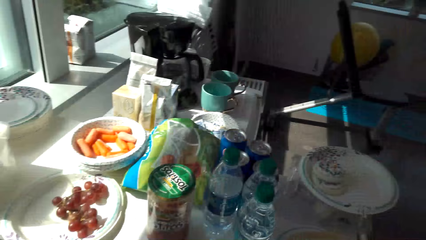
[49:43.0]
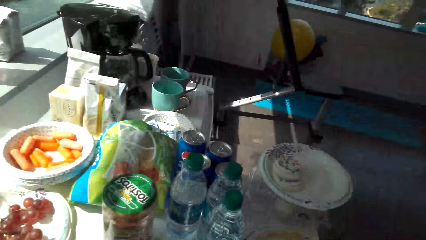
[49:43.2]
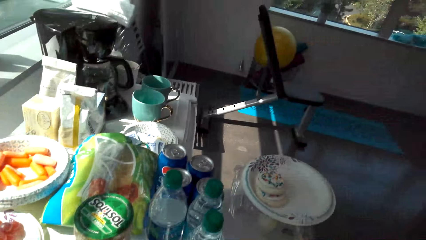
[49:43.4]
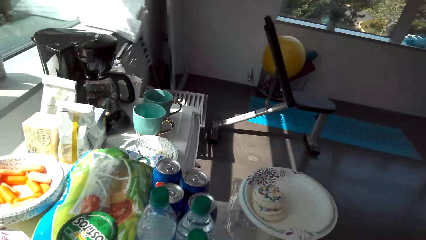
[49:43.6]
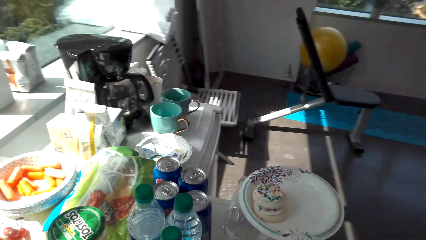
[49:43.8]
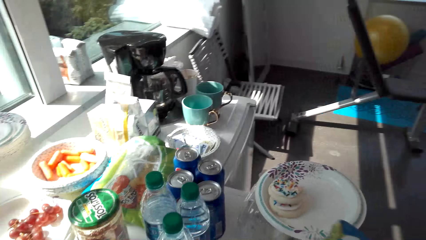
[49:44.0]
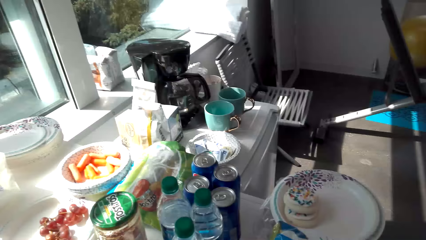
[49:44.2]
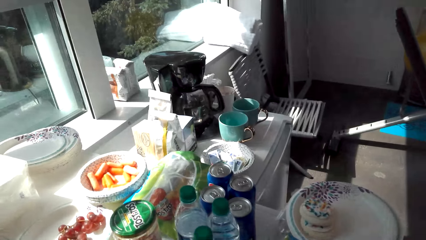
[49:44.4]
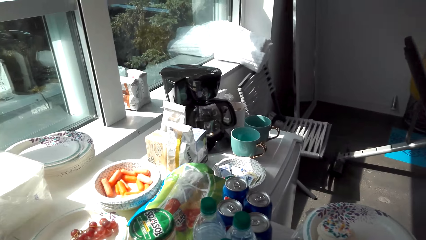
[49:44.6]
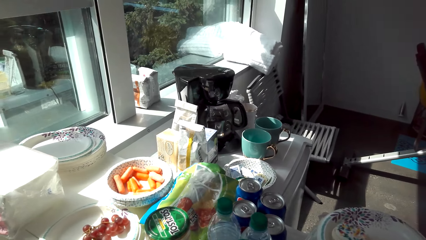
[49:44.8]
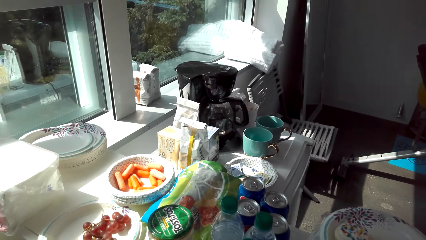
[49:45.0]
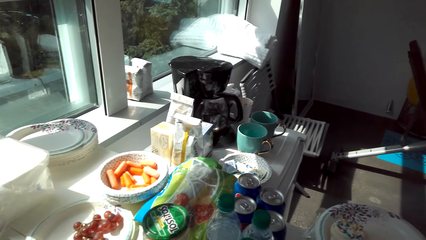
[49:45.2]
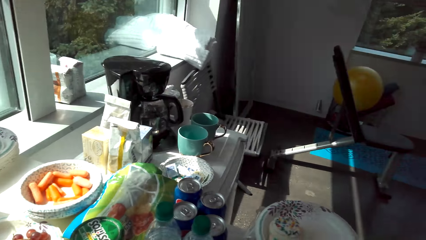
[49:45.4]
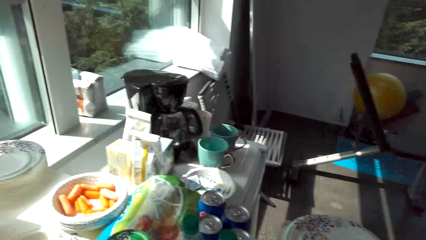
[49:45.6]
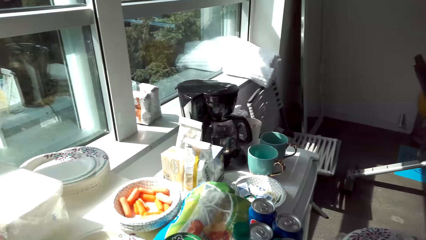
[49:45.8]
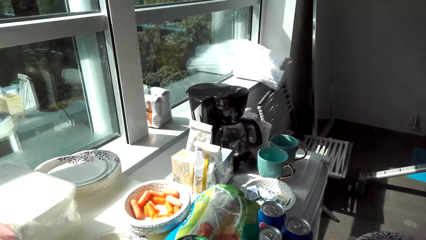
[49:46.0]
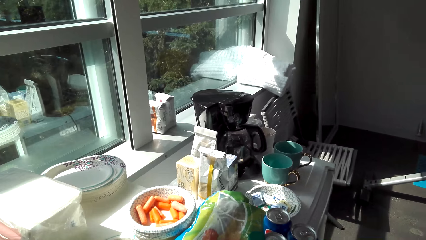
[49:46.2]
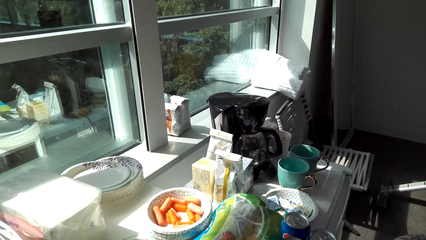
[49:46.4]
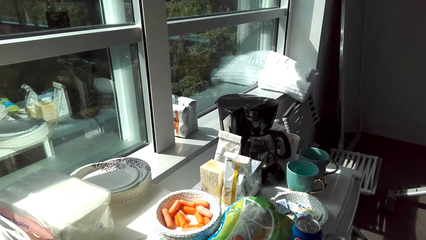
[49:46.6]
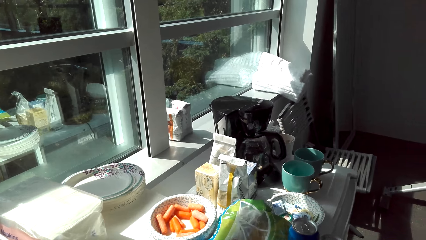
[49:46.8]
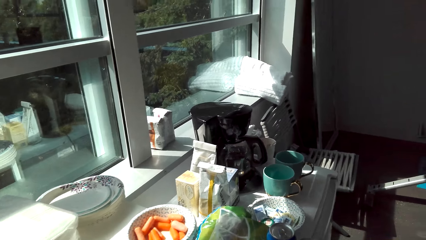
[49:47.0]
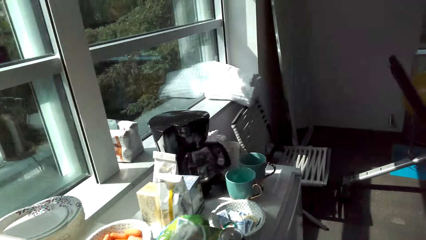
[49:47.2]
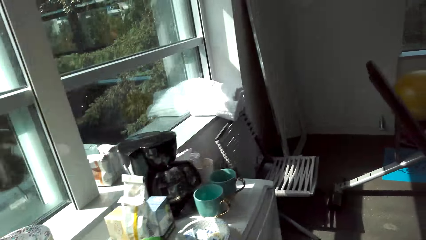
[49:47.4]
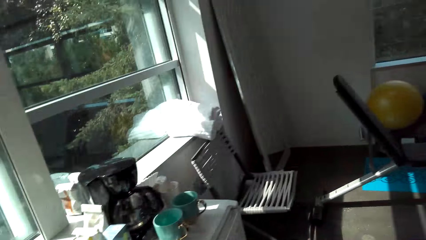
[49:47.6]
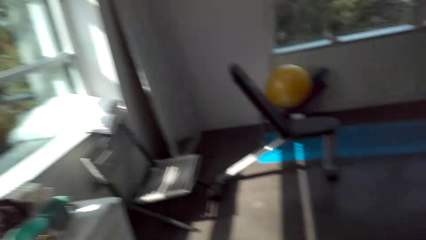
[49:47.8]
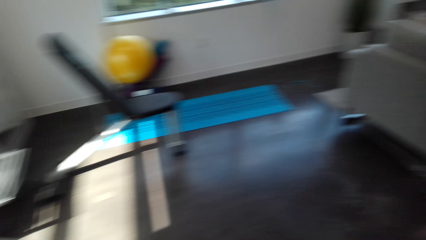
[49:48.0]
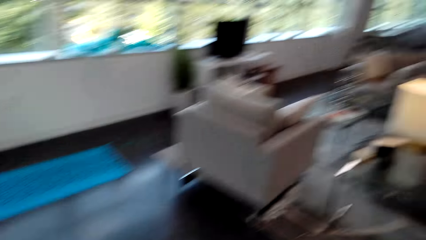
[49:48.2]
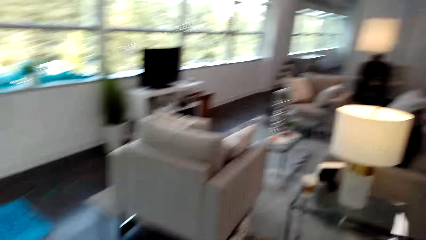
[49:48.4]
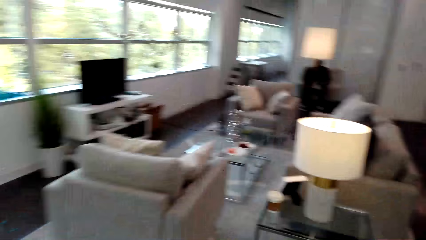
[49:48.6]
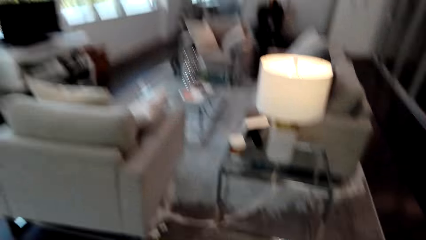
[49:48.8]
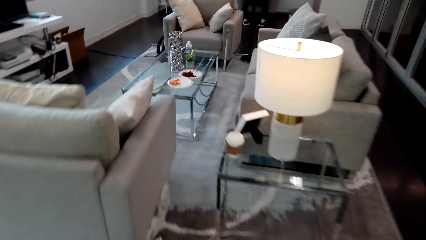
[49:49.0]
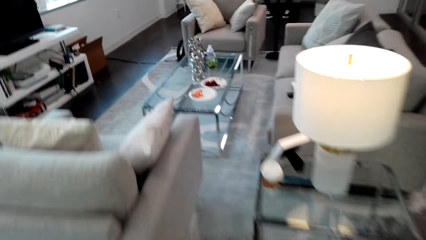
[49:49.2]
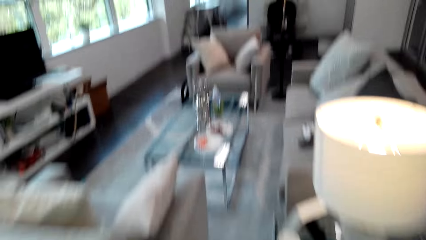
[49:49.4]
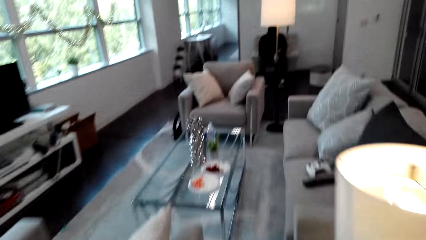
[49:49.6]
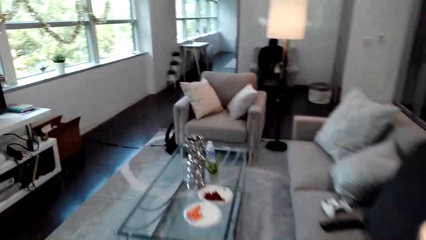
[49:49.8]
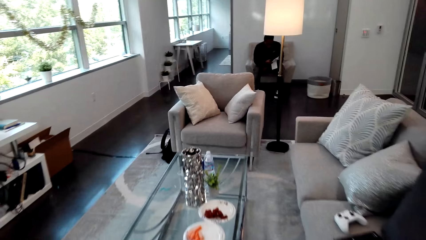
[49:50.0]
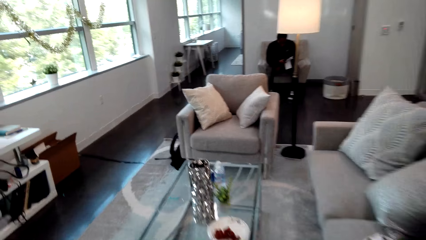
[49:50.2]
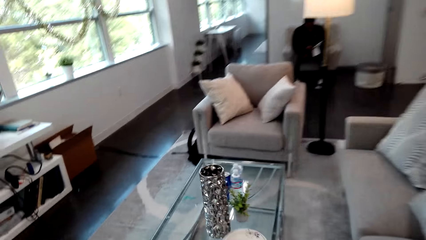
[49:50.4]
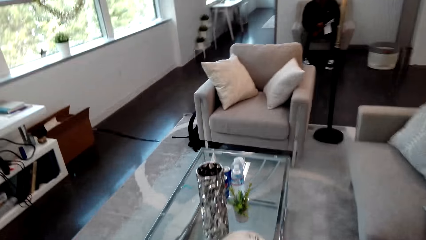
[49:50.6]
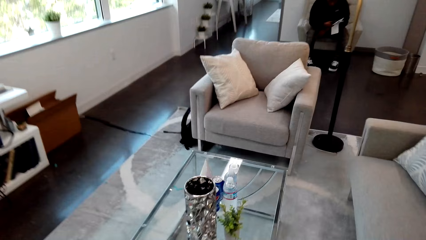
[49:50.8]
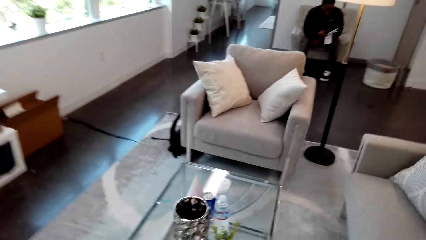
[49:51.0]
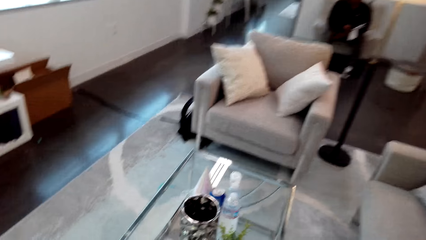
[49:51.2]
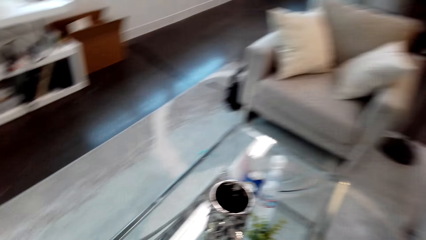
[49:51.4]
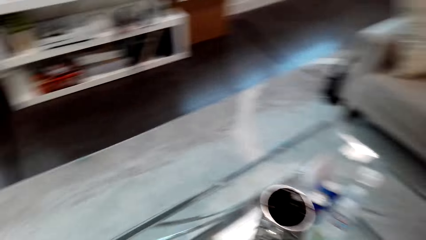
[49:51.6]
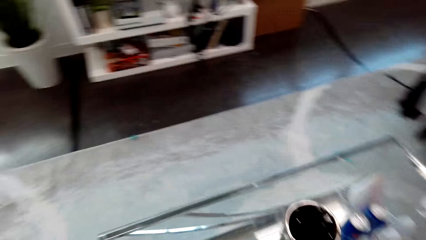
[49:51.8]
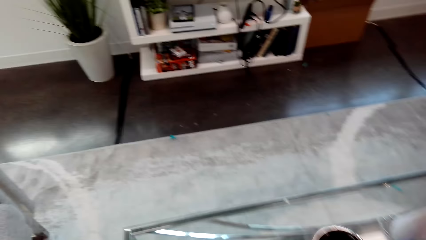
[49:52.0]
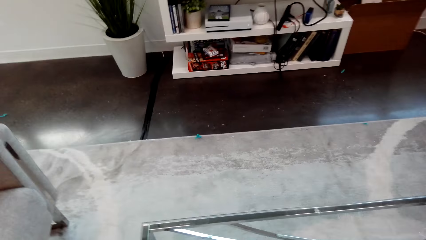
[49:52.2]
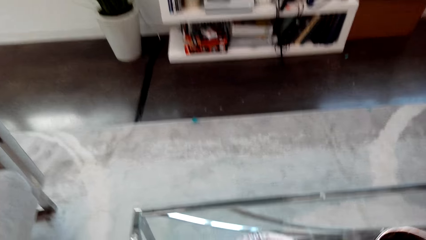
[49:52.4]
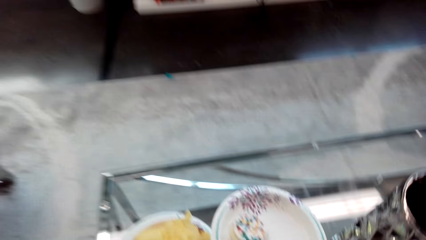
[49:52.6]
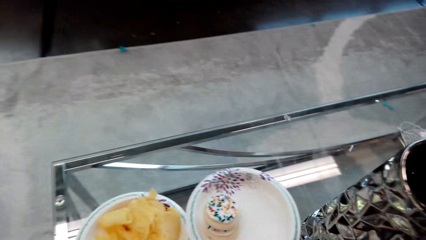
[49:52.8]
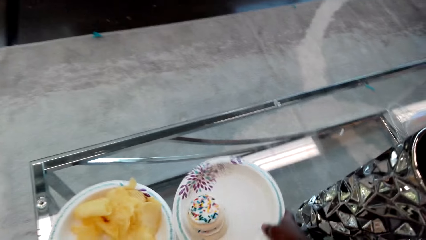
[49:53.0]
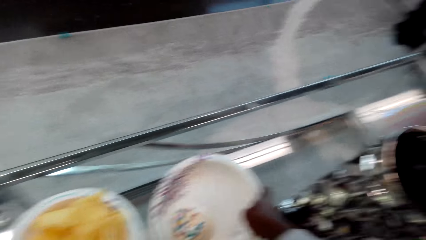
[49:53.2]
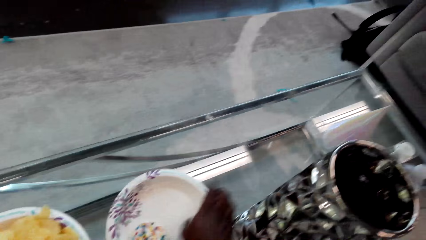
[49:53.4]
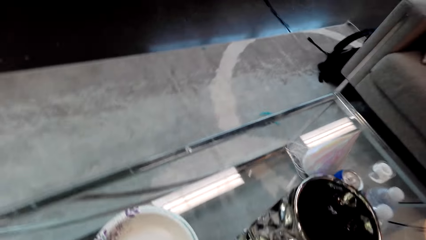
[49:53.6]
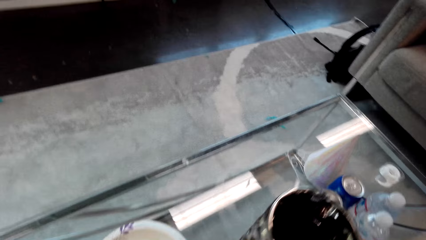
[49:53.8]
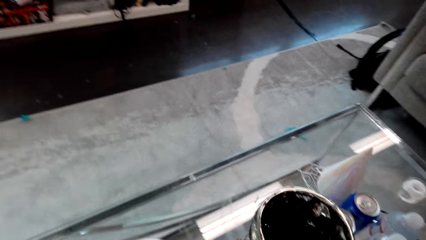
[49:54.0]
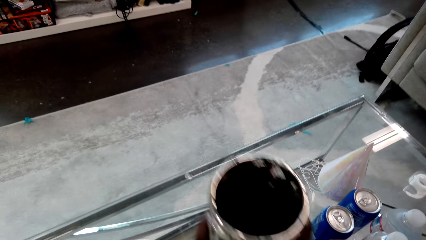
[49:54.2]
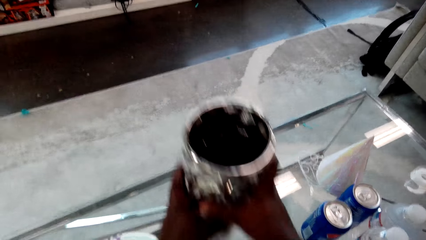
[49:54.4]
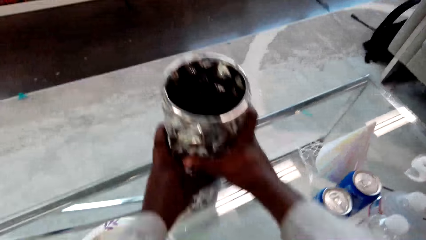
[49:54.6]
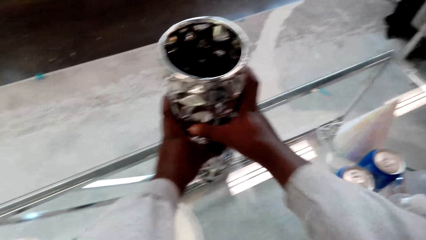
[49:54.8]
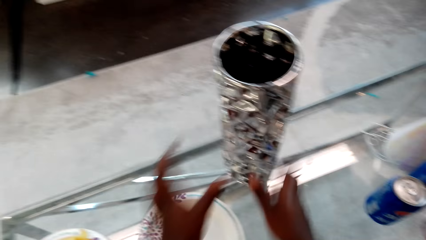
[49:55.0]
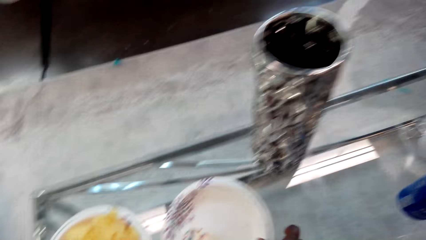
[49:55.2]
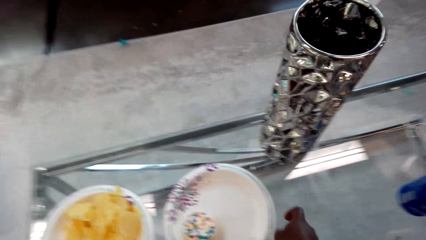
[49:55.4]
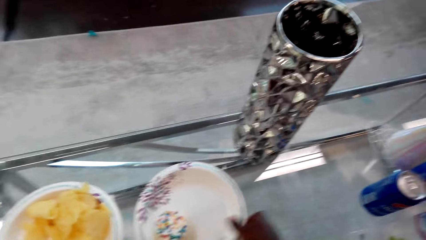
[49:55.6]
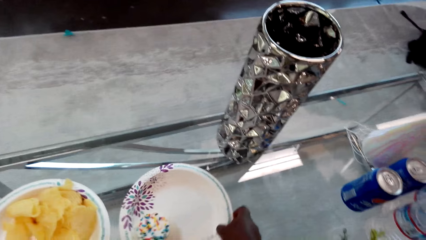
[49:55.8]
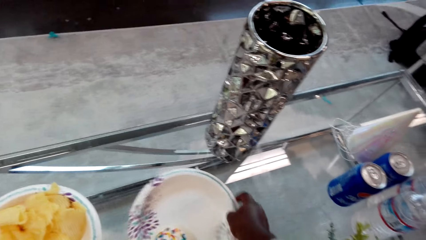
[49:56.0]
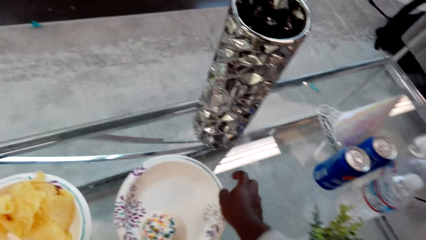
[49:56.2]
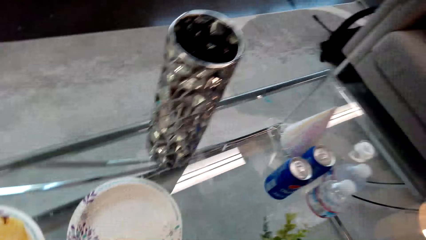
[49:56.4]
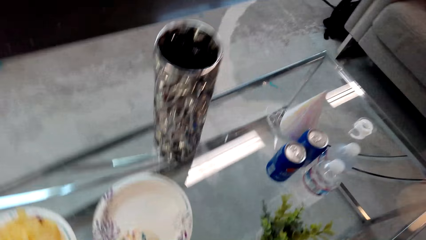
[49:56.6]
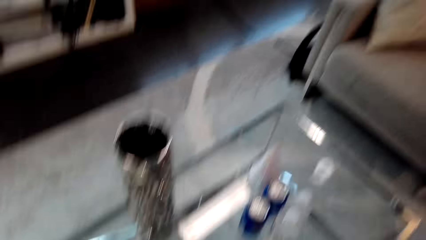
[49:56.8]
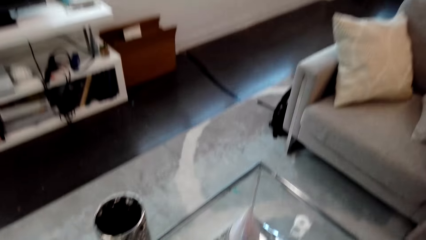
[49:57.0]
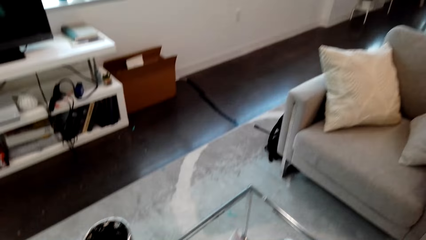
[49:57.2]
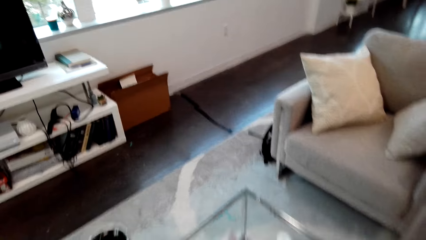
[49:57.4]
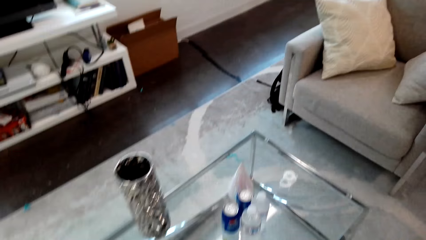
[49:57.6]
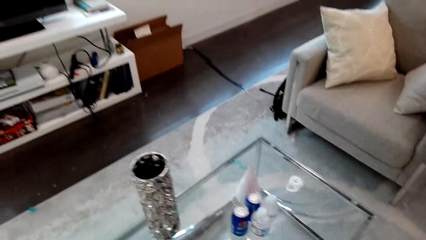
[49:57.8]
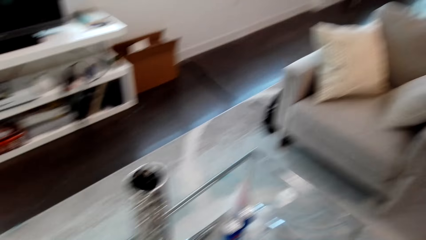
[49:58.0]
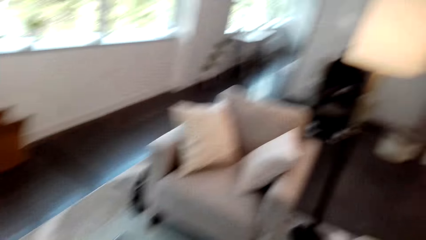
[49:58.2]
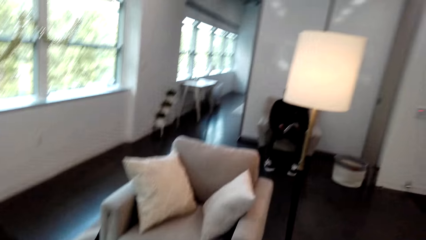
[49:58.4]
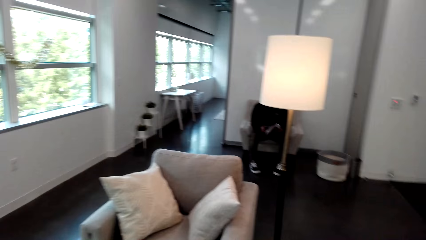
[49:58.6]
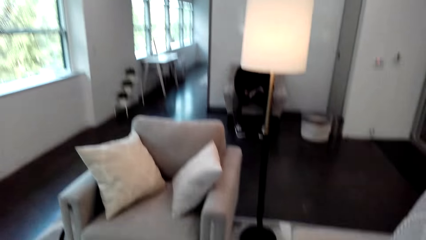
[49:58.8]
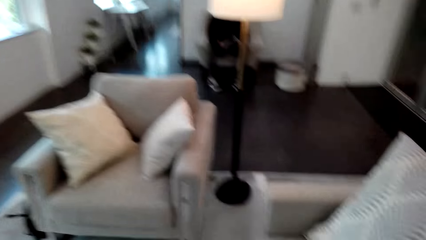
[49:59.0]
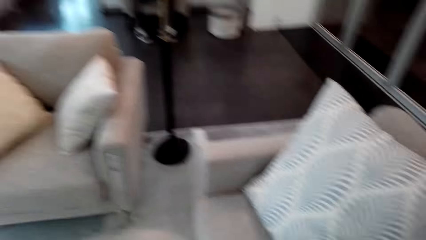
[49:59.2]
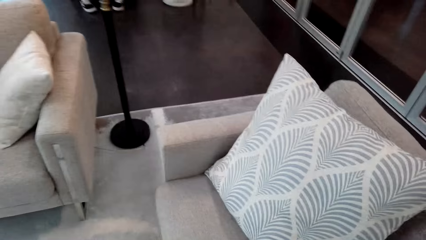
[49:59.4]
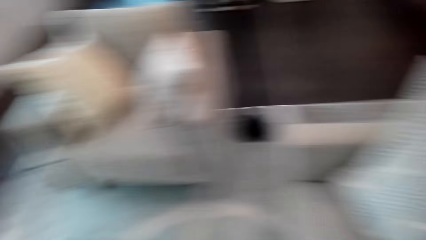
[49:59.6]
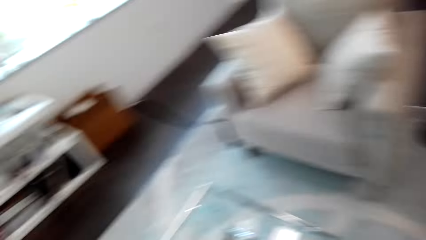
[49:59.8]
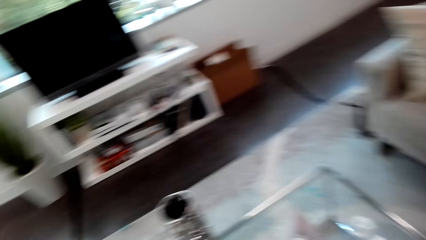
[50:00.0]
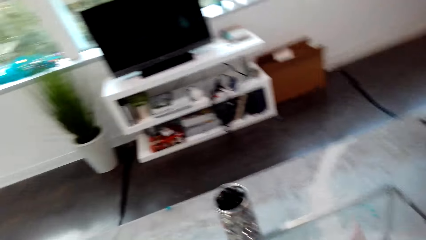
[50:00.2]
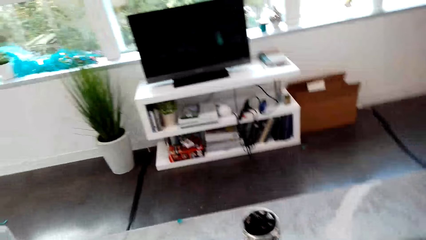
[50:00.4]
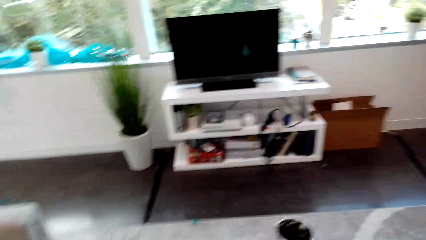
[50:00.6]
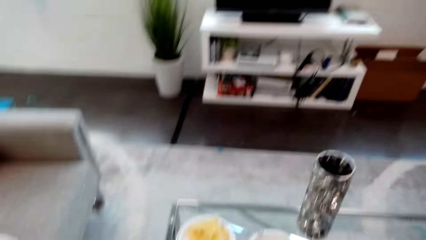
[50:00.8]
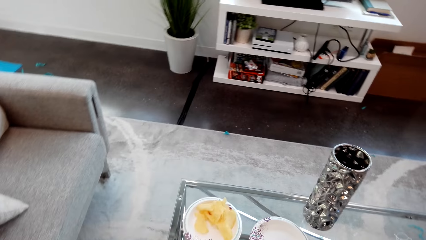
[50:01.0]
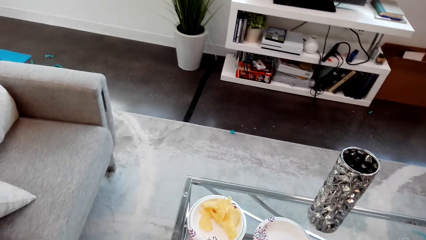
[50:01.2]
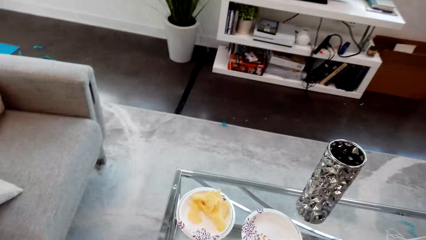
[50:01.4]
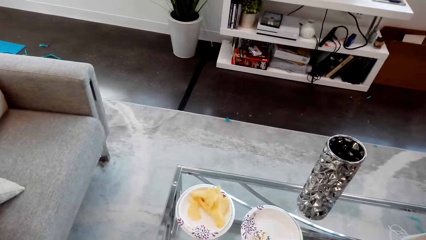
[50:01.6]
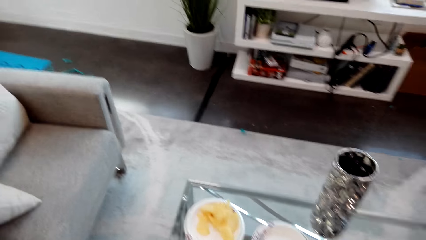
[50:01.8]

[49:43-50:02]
The camera wearer walks around a room. They walk around the house. They move items on the table aside. They put plates on the table. They adjust the plates. They rotate the camera. They look around the house.
